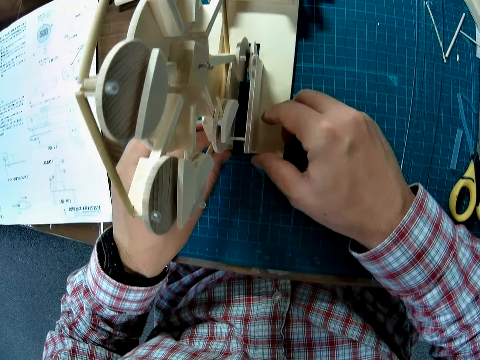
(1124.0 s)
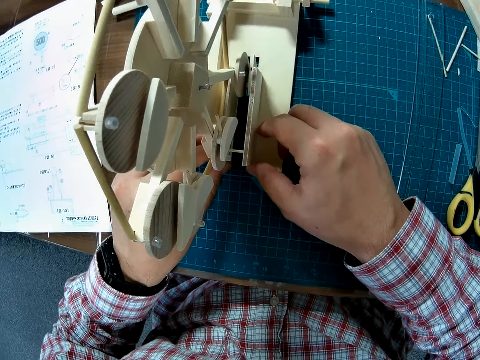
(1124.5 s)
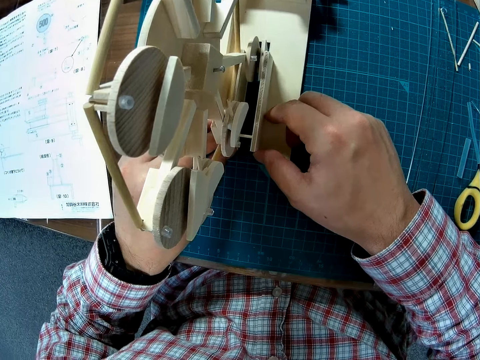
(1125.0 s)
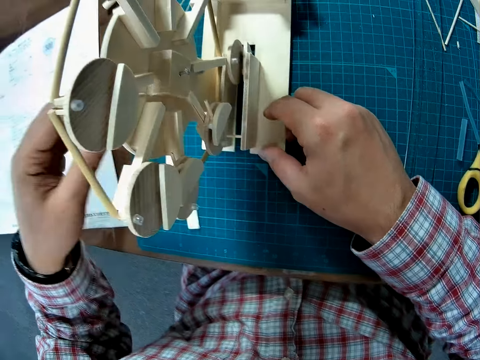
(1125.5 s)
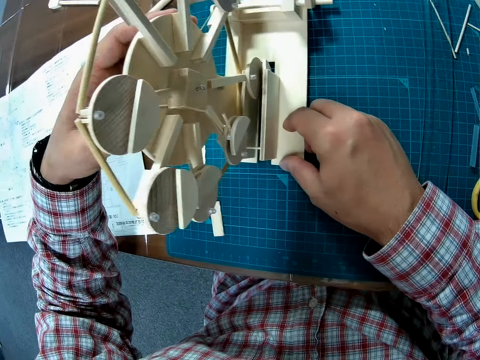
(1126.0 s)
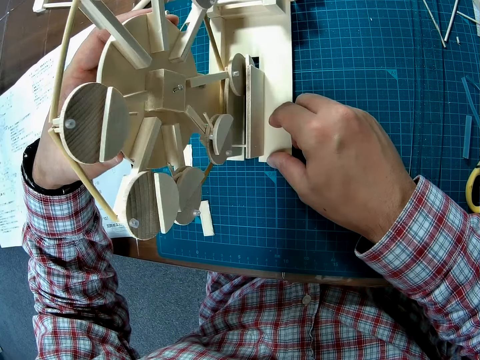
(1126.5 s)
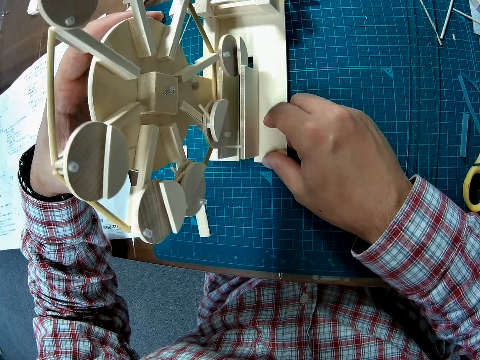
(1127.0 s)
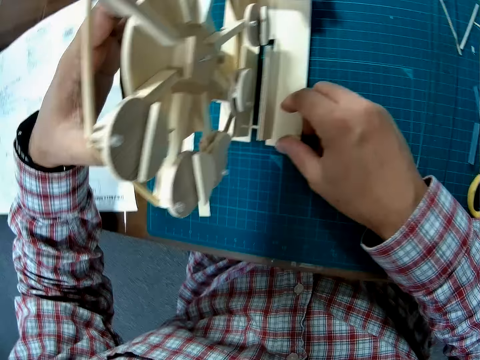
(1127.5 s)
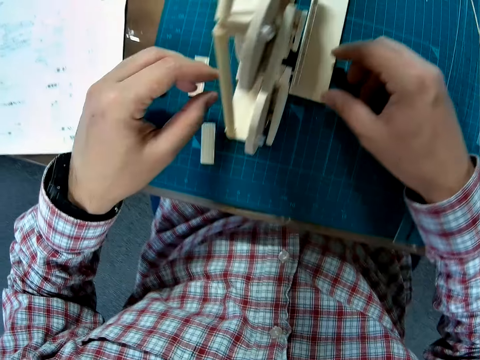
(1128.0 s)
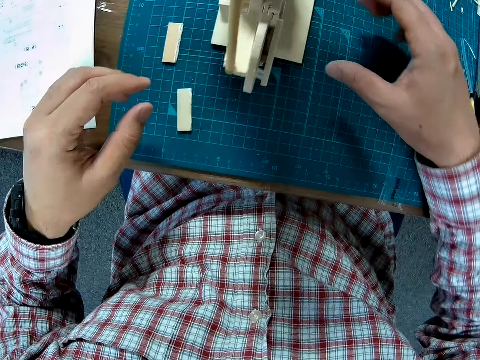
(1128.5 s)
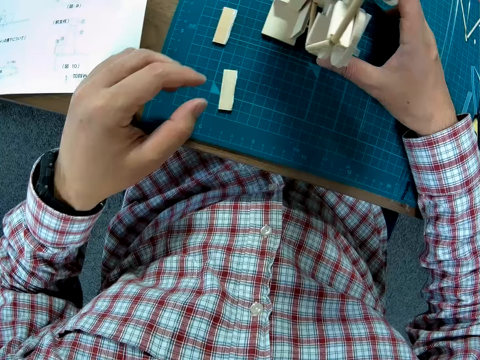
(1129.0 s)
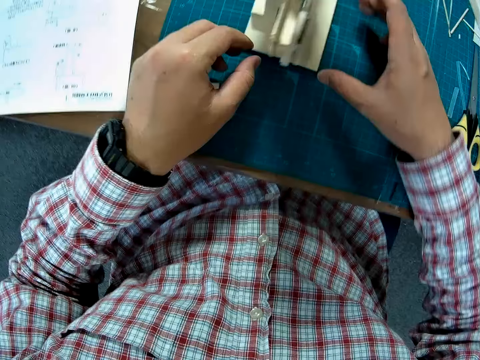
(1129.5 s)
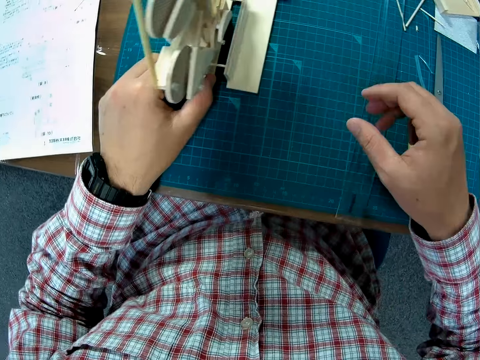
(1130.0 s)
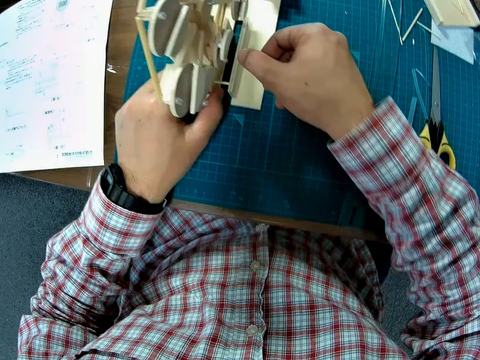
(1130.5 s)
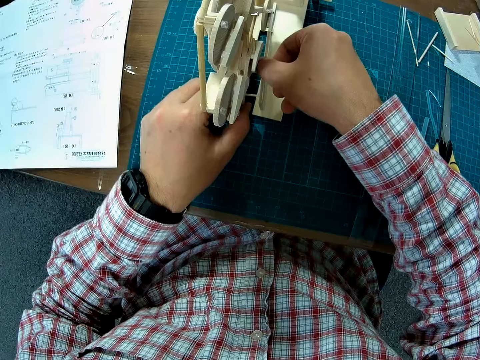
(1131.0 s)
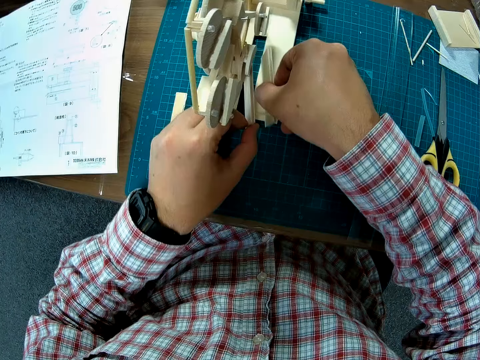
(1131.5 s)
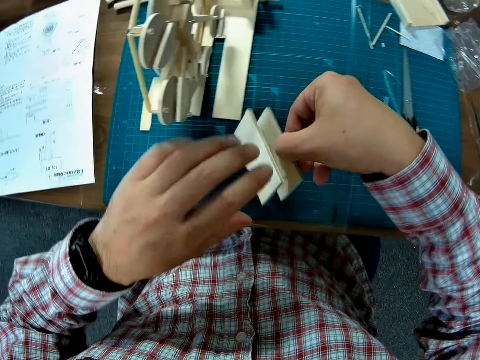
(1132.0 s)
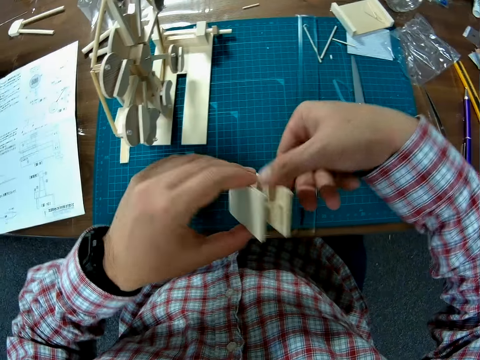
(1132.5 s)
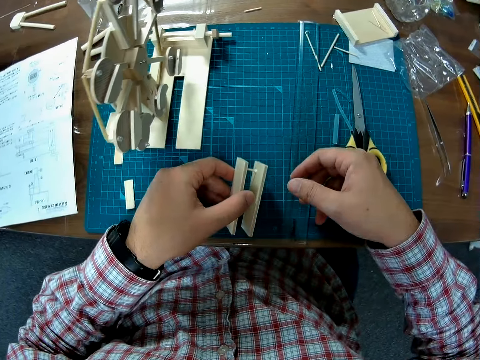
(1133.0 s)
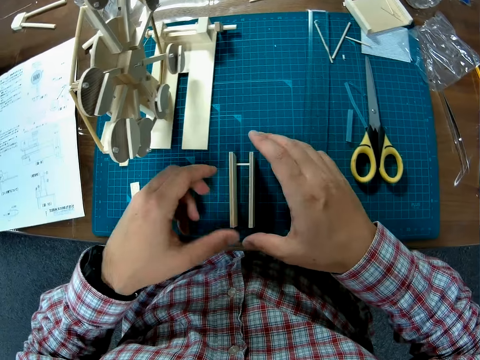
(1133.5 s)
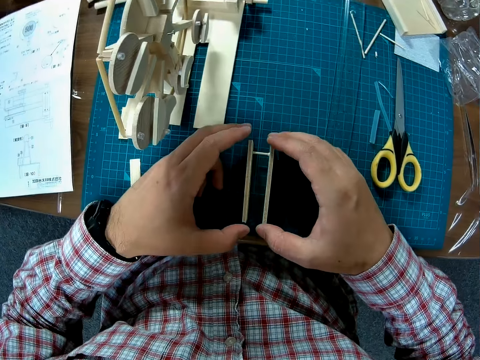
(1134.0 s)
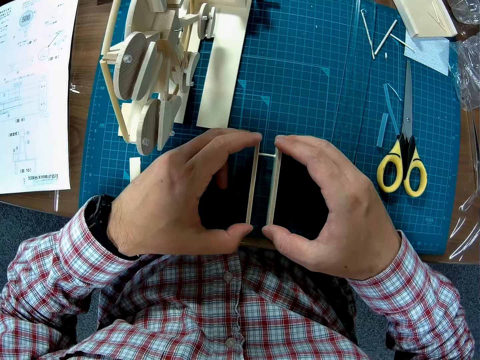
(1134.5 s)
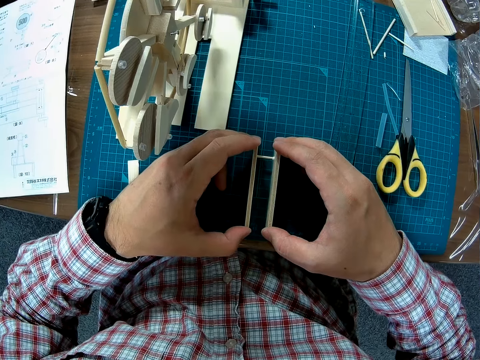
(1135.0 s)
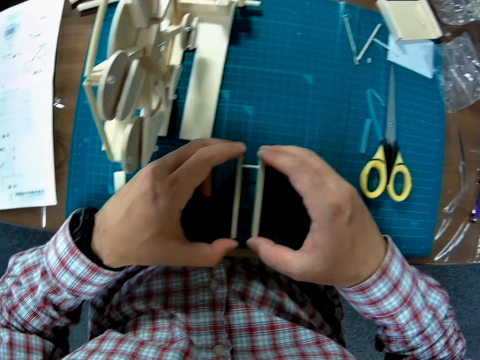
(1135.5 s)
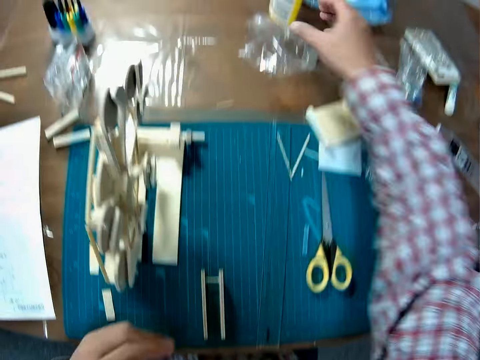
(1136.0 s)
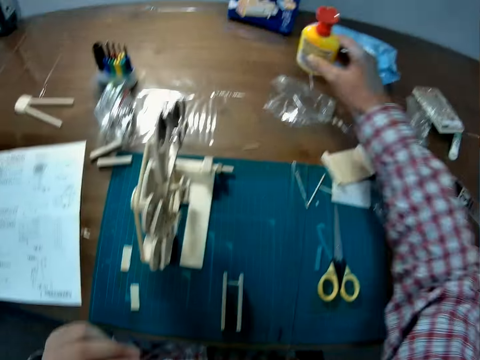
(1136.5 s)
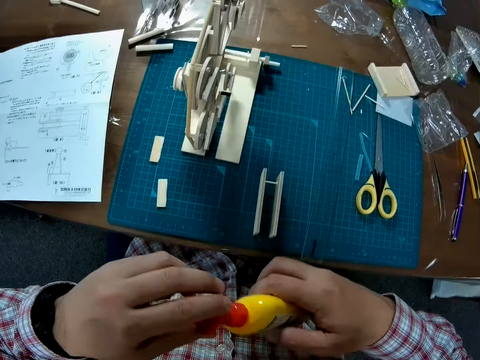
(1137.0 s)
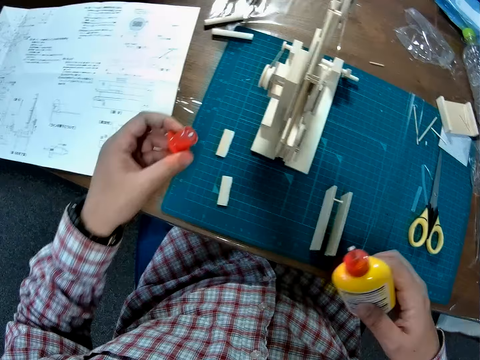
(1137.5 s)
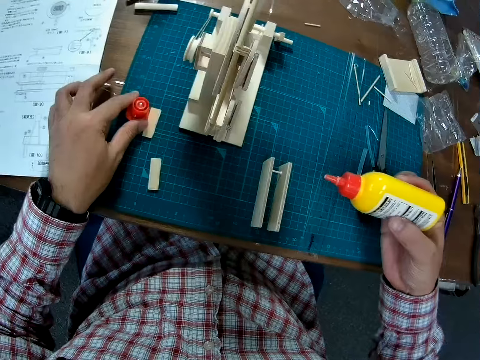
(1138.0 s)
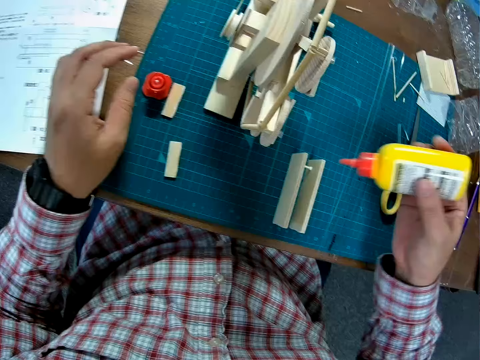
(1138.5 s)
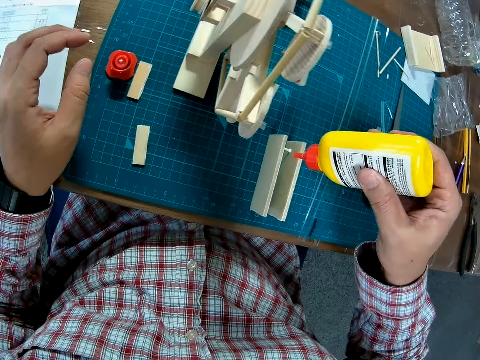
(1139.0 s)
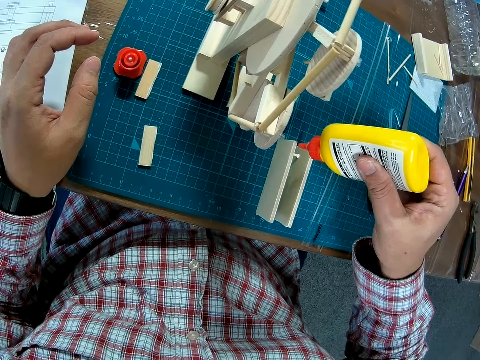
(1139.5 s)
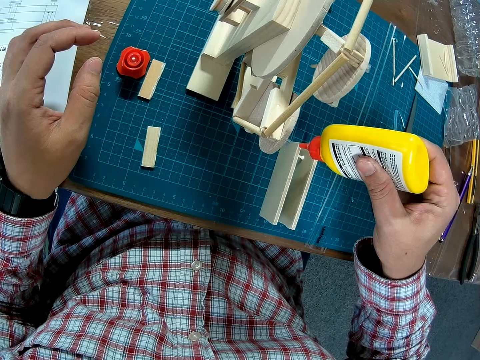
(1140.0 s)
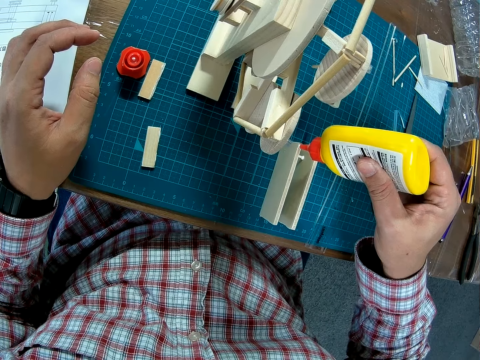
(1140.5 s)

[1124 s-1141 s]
The camera wearer turns the wooden mechanical model with his left hand. He adjusts the base piece of the wooden mechanical model with his hands. He removes the wooden piece. He examines the wooden piece. He turns over the wooden piece of the wooden mechanical model with his hands. He drops the wooden piece of the wooden mechanical model on the table. He holds the wooden piece of the wooden mechanical model with his hands. He picks up the glue container with his right hand. He removes the glue container's cover with his left hand. He puts the glue container's cover on the table. He applies the craft glue.

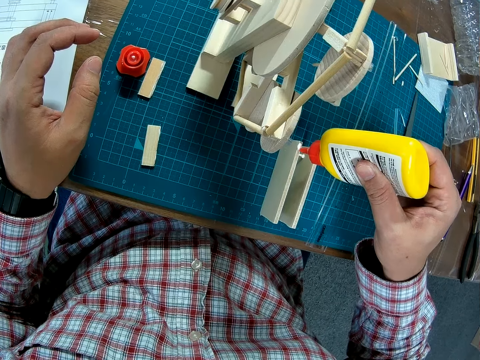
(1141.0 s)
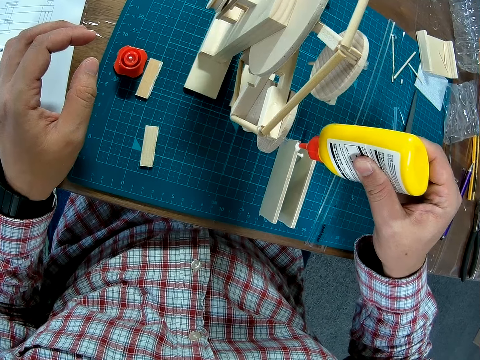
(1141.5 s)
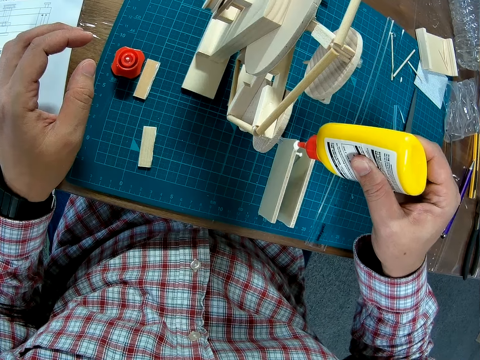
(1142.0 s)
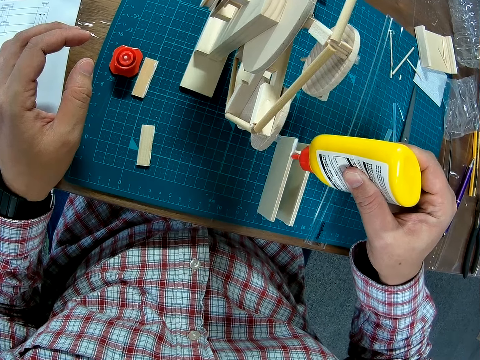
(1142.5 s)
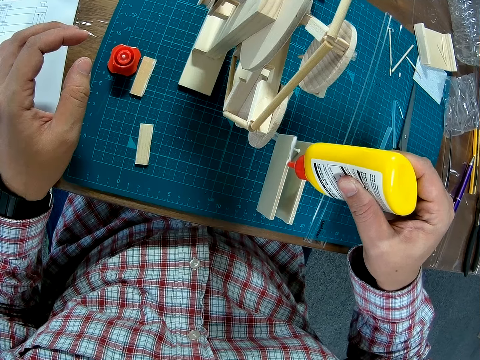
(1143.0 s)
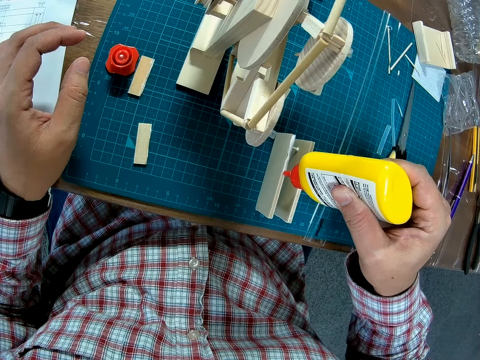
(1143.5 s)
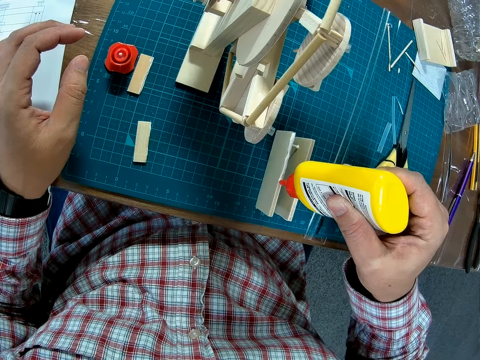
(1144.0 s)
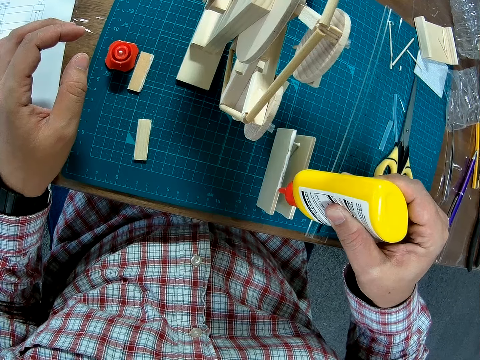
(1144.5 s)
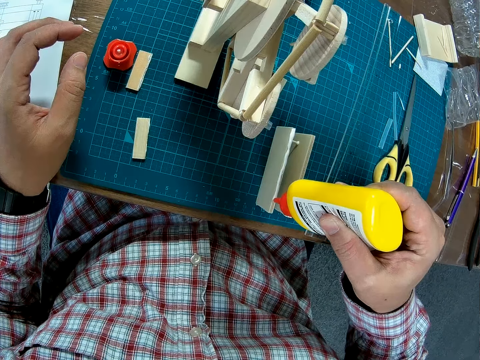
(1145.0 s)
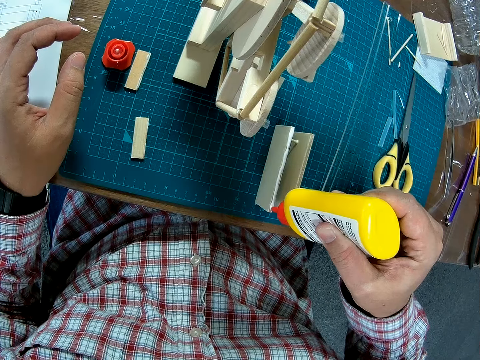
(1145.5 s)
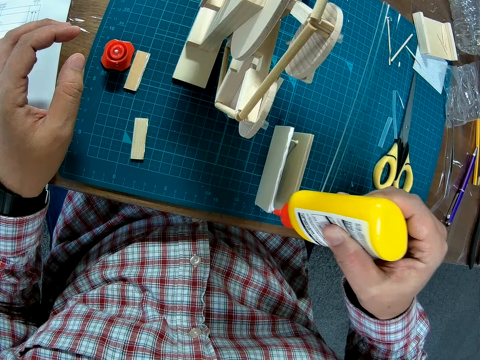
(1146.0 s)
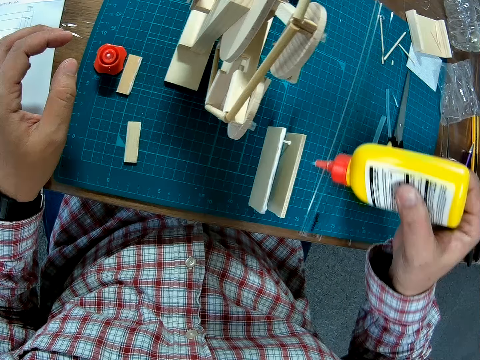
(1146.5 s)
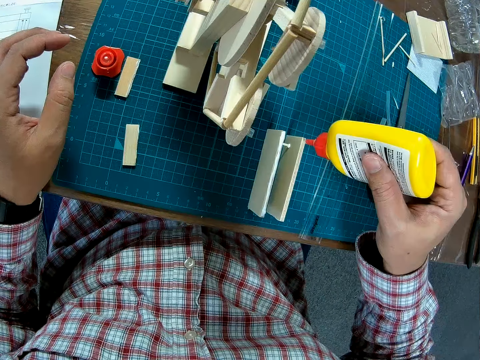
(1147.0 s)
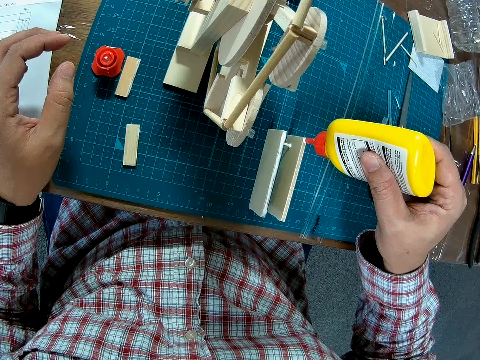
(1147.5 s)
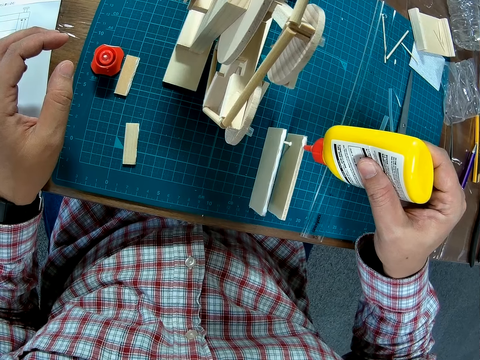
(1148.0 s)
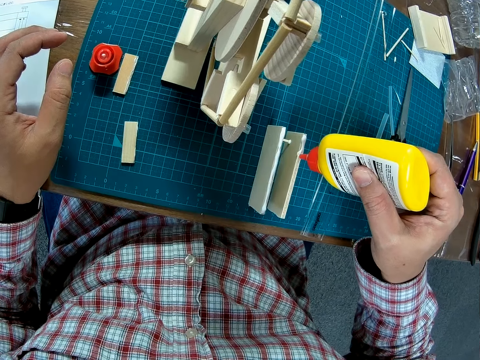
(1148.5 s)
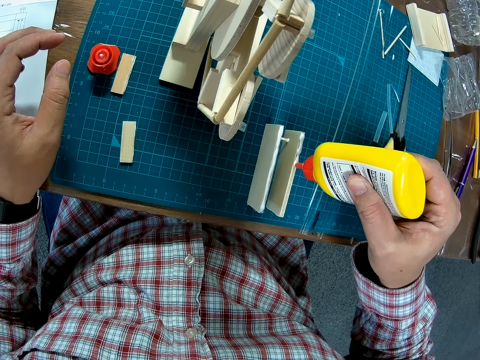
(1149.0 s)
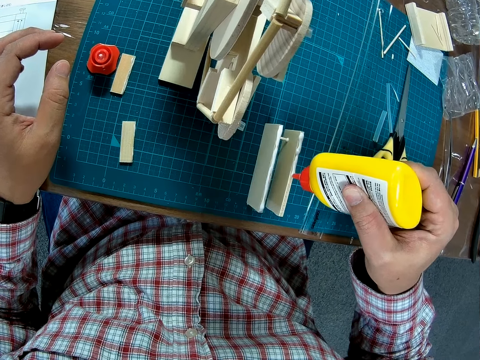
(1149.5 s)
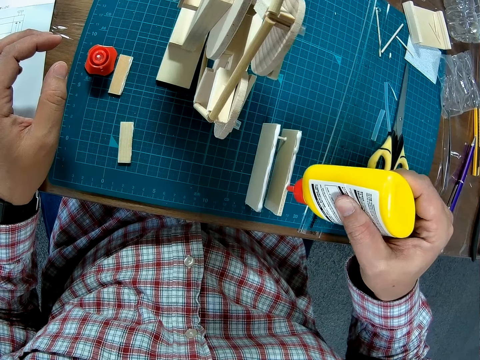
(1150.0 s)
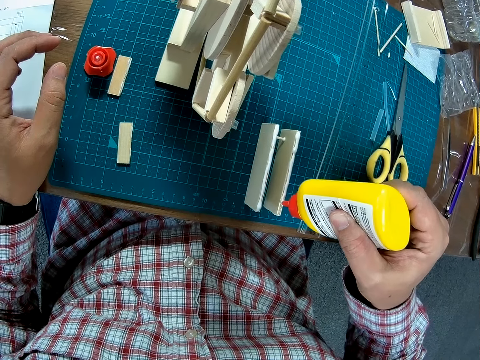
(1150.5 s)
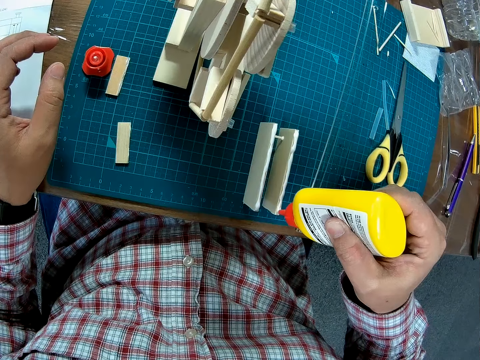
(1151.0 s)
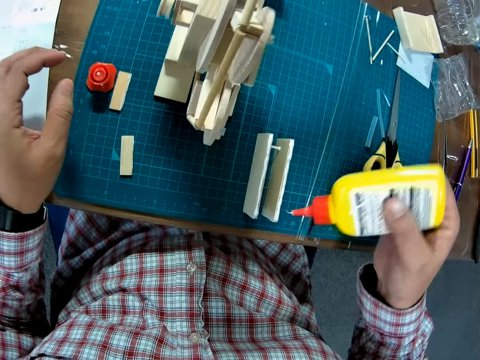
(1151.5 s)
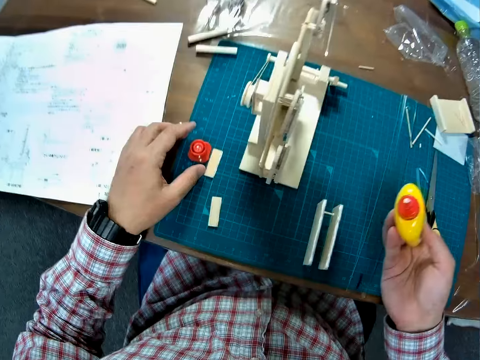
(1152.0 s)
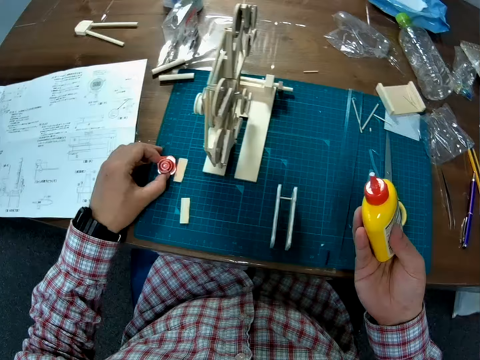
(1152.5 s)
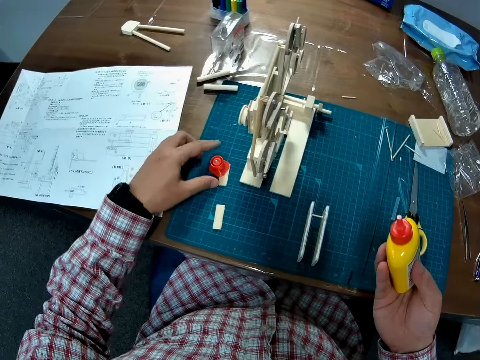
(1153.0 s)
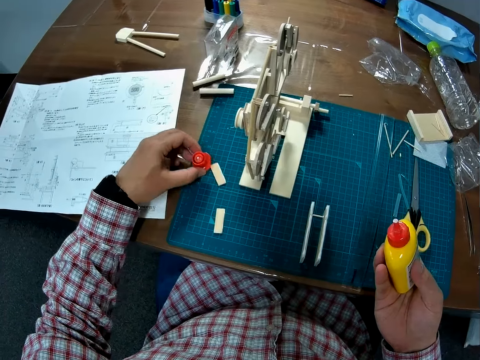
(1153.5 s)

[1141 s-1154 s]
The camera wearer puts glue on the wooden piece of the wooden mechanical model on the table. He picks the glue container's cover on the table with his left hand.
